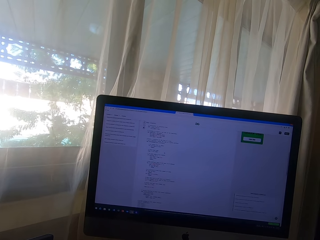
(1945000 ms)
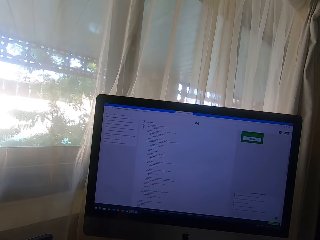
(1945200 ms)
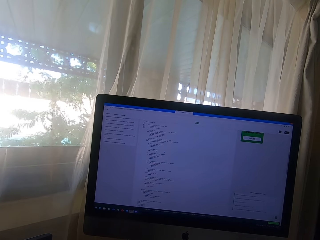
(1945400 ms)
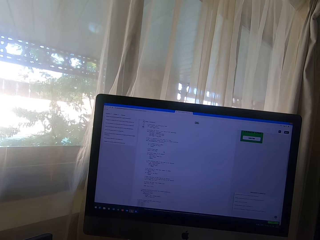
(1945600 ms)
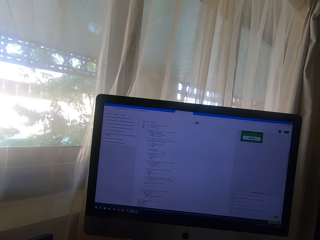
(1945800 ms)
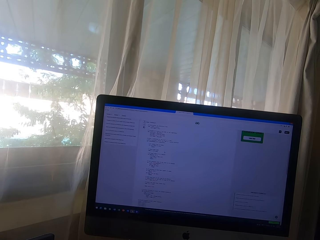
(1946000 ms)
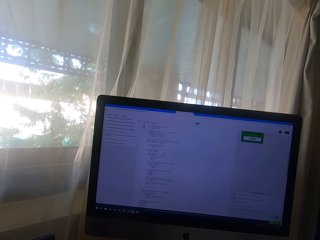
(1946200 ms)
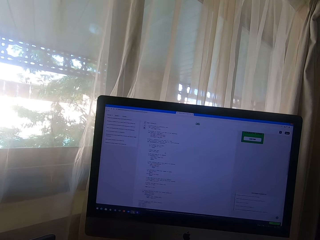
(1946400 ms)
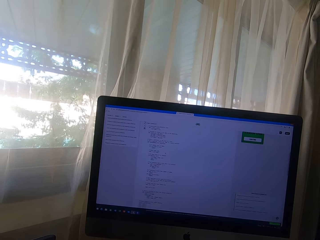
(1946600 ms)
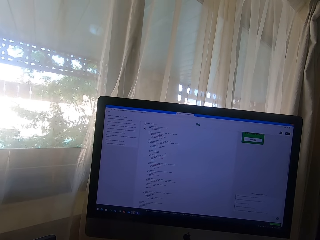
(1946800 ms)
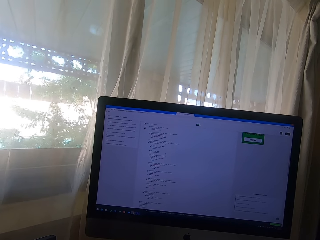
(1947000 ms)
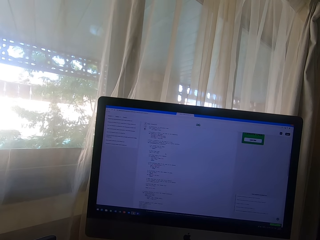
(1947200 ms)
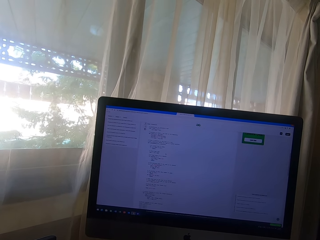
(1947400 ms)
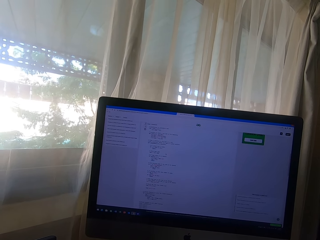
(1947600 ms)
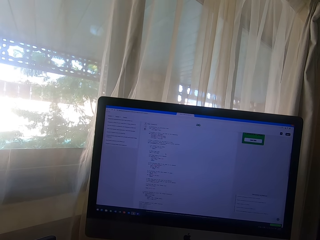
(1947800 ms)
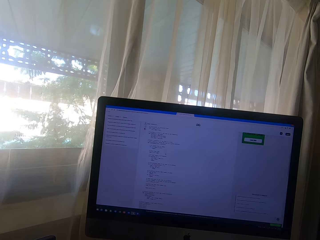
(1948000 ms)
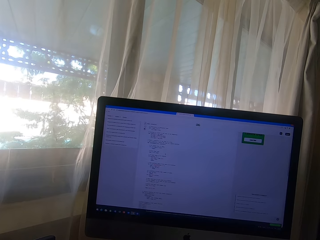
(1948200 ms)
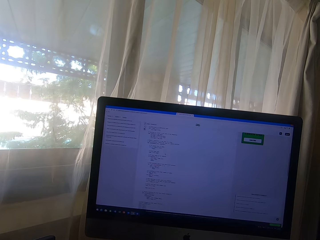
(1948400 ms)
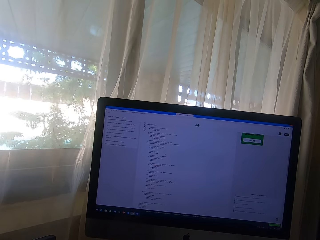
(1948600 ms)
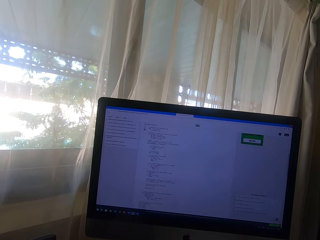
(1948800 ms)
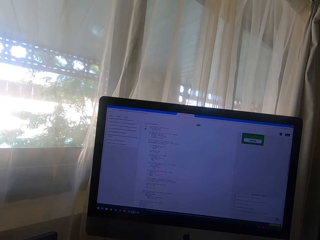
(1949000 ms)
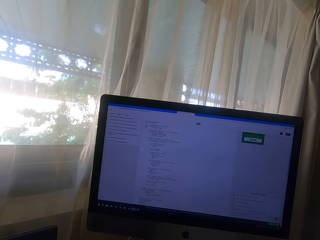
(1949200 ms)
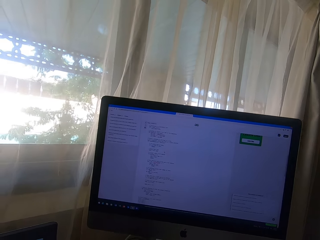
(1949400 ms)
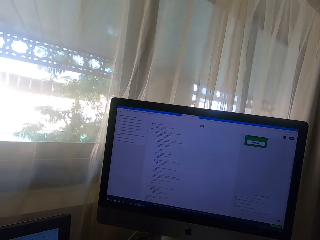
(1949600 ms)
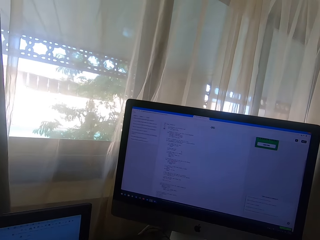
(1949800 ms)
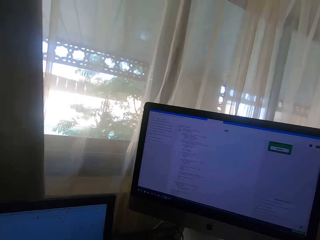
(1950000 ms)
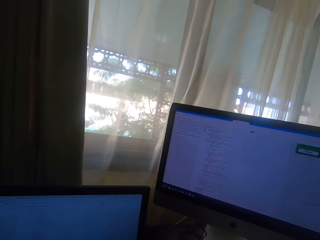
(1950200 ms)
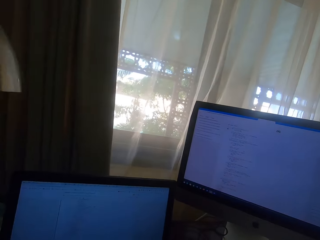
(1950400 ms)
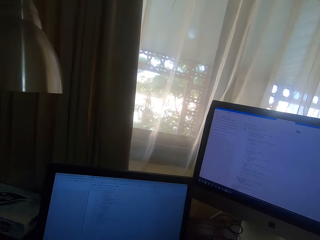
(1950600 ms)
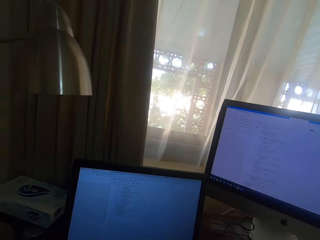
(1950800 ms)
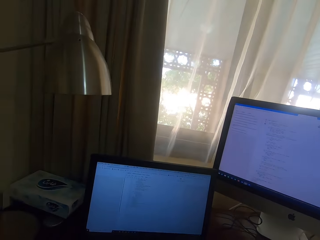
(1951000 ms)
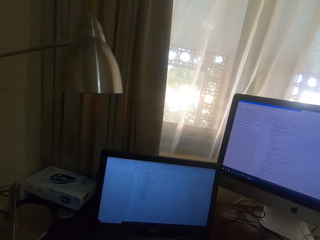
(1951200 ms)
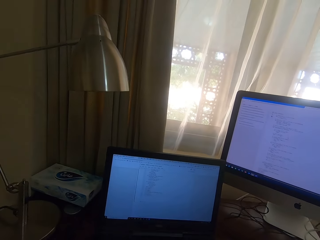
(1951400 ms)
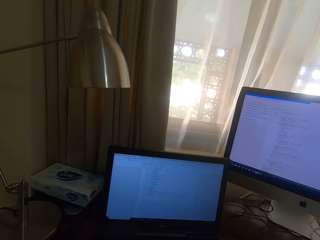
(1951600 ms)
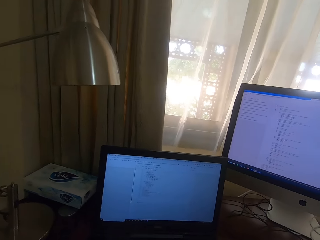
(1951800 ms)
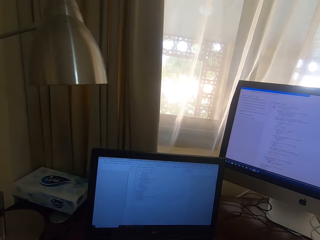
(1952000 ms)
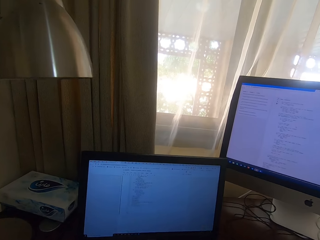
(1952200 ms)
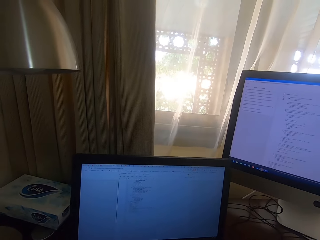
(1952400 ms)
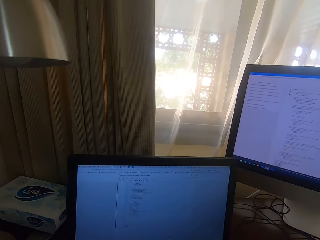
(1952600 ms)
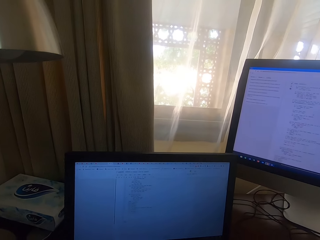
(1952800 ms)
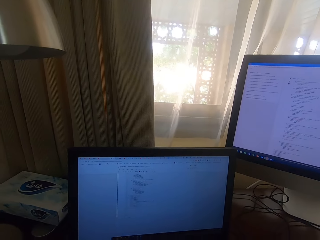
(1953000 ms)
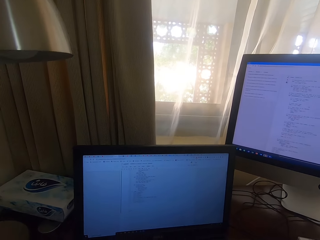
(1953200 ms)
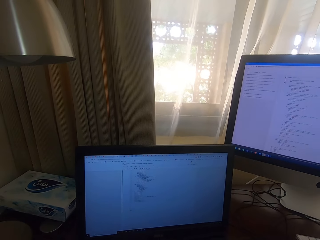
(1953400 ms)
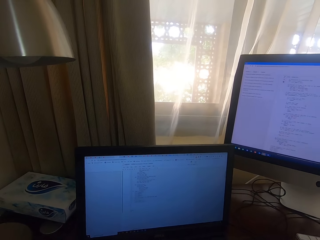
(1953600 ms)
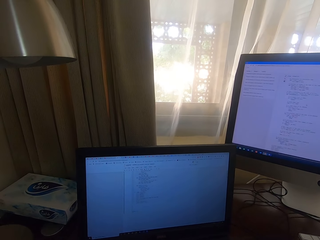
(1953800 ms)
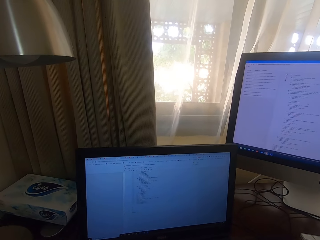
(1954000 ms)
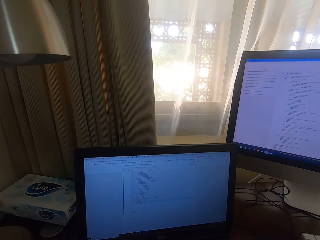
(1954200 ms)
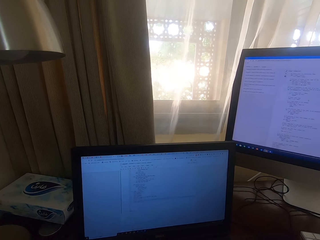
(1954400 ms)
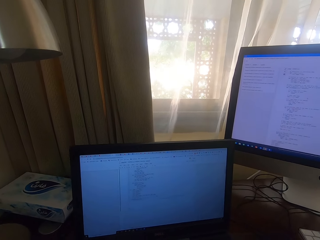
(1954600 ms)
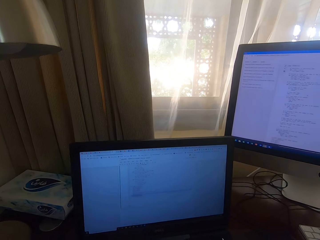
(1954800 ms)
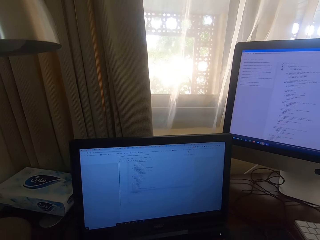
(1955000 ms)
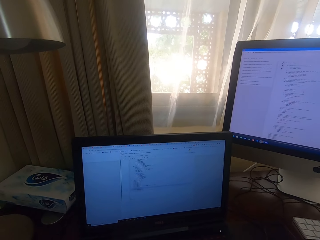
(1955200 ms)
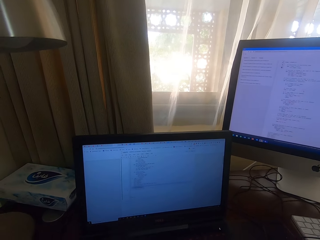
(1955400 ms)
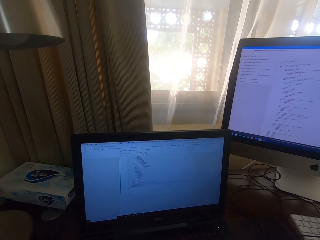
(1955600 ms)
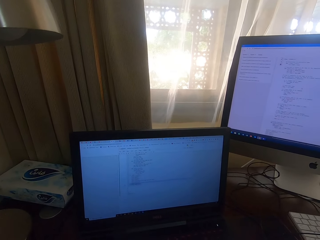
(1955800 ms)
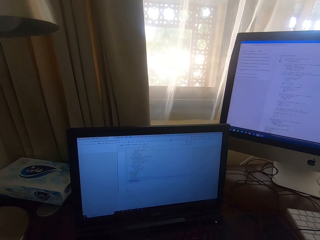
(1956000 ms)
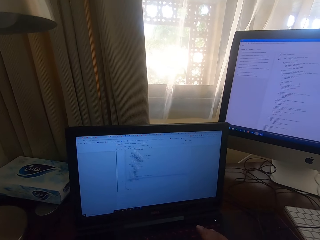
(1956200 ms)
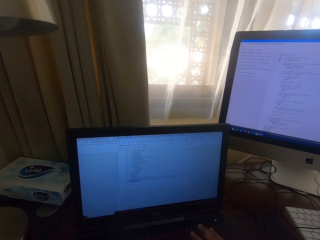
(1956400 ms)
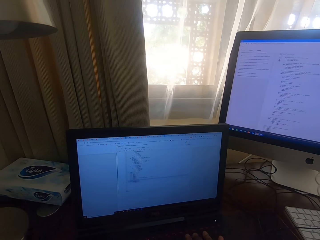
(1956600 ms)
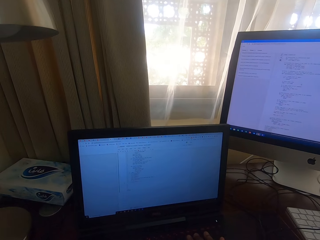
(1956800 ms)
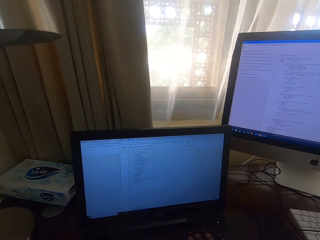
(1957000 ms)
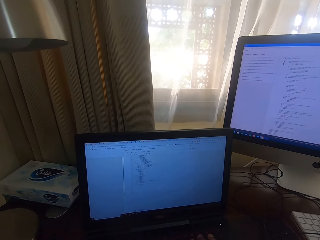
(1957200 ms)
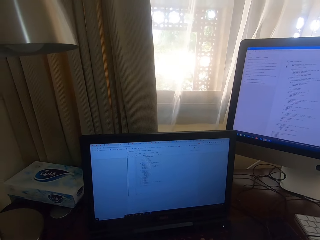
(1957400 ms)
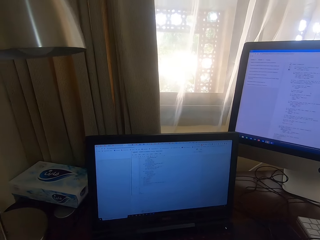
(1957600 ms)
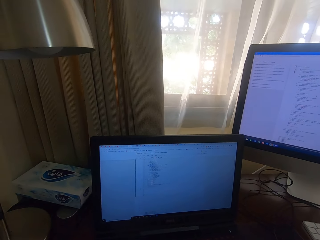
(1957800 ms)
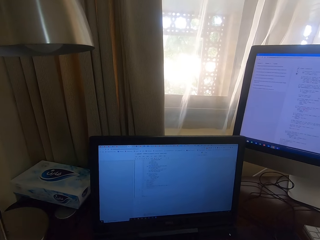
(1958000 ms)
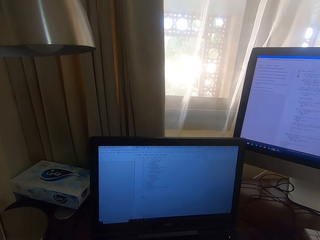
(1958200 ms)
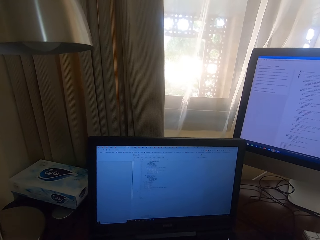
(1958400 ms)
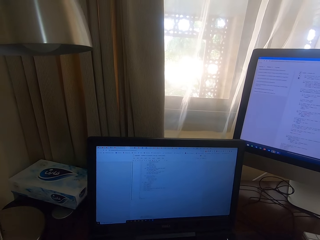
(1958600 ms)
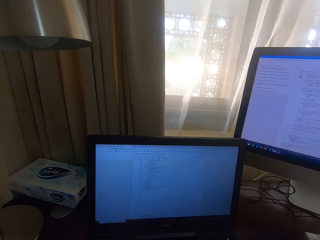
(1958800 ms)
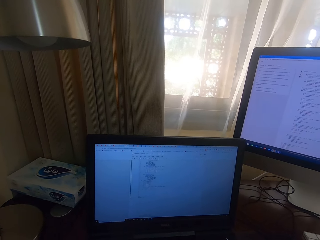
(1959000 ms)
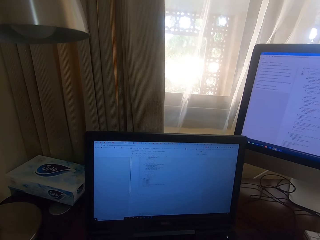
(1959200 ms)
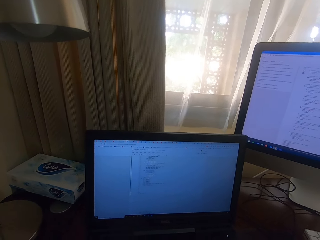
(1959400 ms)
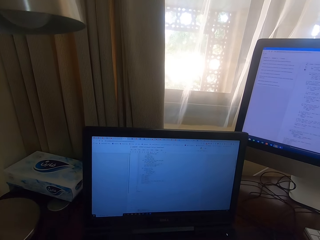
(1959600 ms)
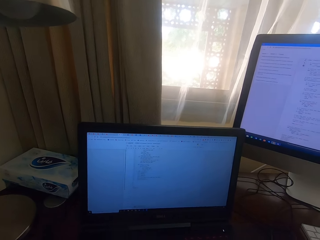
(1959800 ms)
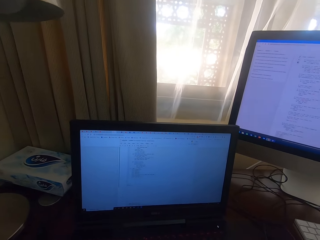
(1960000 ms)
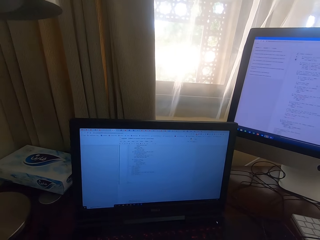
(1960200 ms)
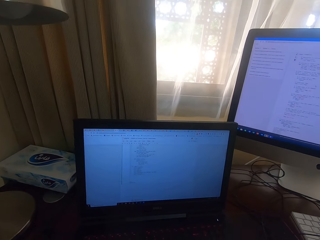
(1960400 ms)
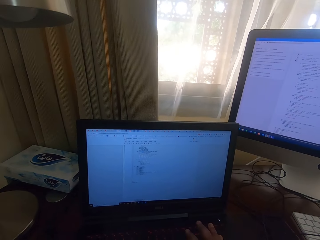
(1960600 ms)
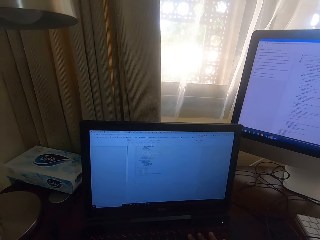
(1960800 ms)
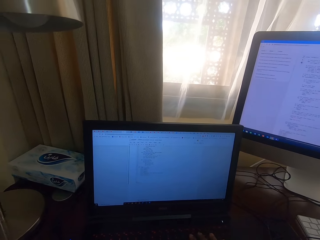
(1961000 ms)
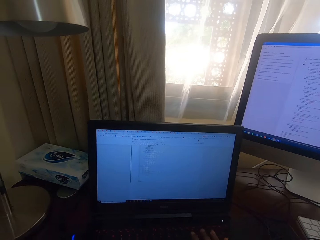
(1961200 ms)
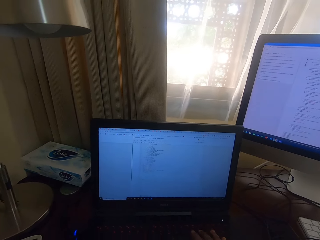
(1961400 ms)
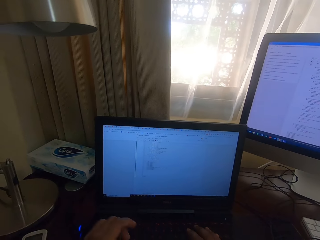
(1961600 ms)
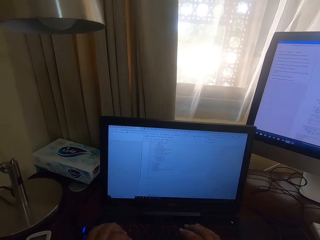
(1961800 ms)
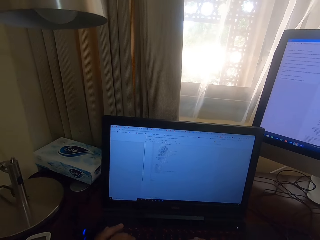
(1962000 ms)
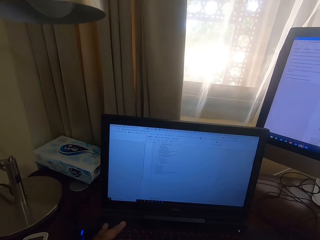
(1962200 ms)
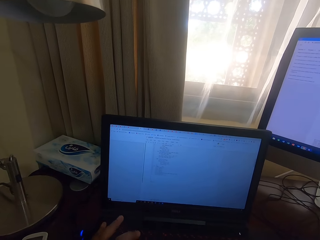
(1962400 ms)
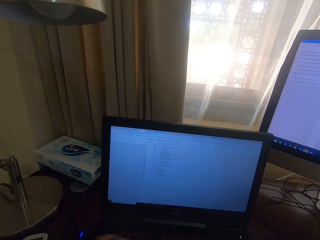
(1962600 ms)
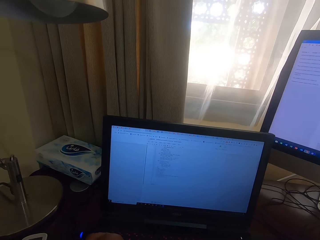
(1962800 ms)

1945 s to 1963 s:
The camera wearer reads from the laptop screen. They type on the laptop.

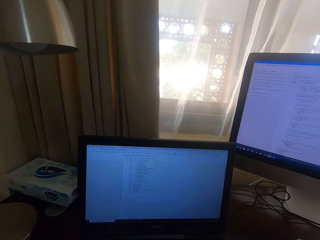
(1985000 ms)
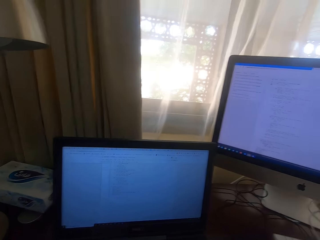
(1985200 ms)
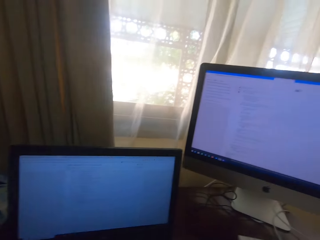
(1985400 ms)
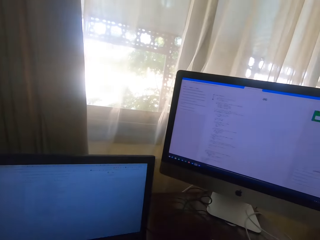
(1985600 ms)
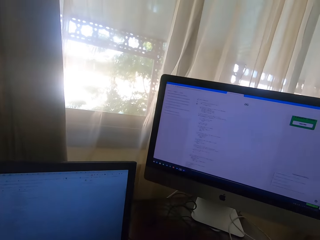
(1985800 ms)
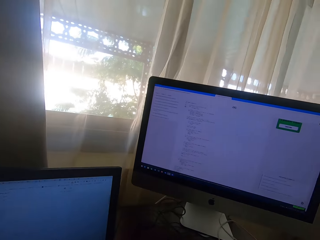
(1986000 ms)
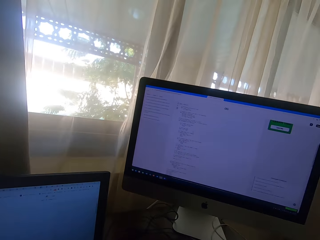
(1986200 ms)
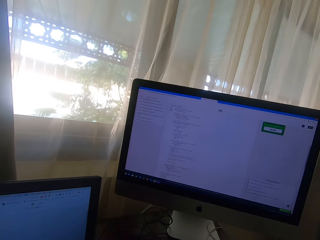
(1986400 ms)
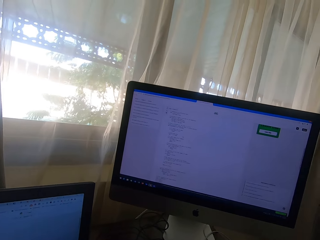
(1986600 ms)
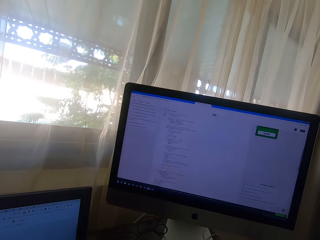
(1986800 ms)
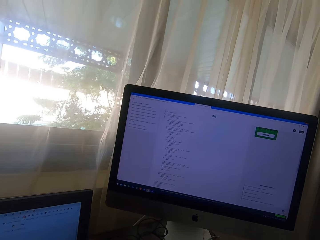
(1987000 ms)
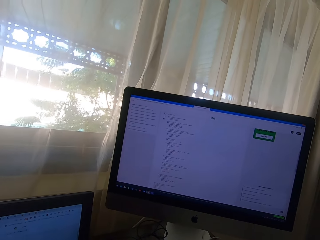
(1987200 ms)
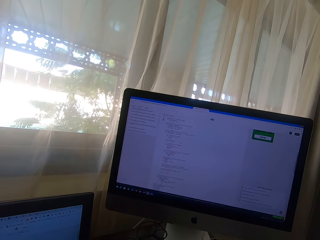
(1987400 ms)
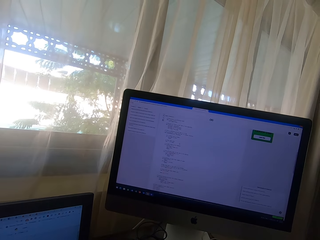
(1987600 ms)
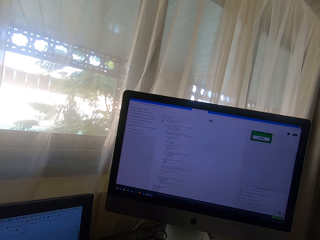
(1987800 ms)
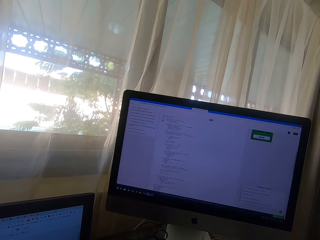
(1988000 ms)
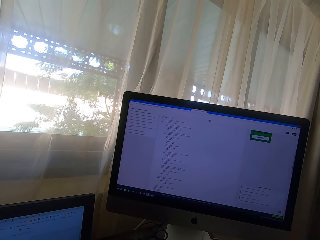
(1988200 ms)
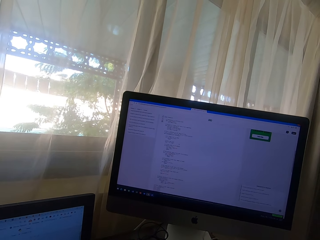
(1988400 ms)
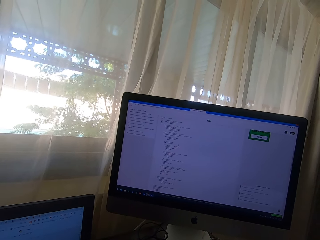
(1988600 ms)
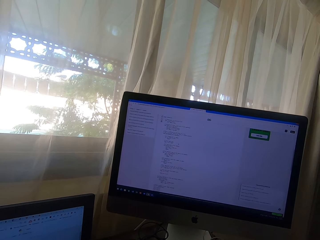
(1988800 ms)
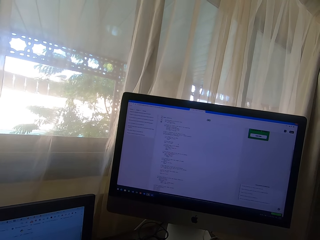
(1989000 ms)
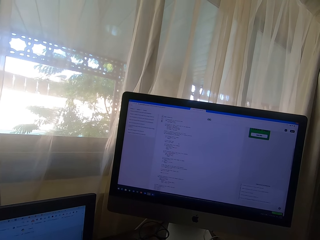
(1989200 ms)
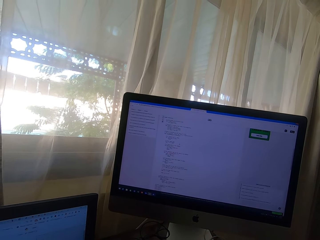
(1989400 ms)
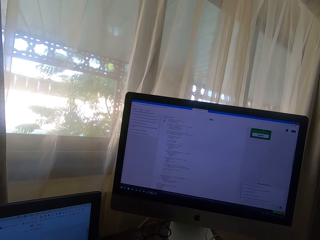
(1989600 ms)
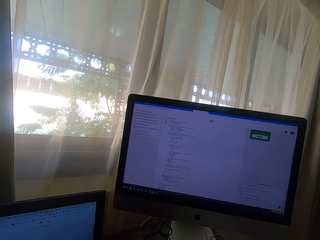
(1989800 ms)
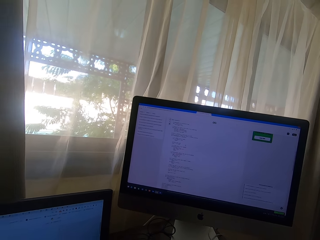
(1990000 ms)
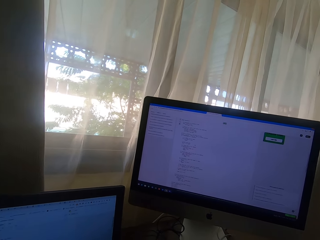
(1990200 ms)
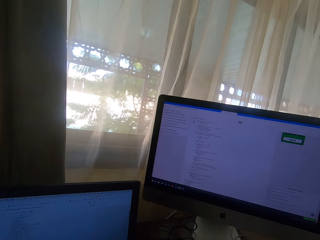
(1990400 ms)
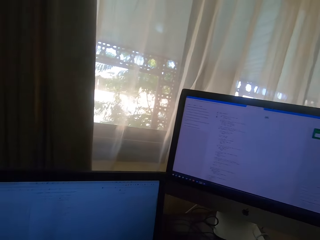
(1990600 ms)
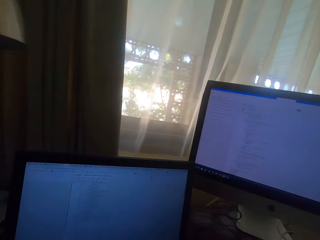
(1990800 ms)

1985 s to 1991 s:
The camera wearer reads from the computer monitor screen.
